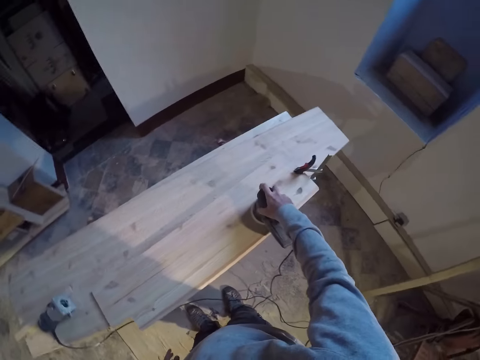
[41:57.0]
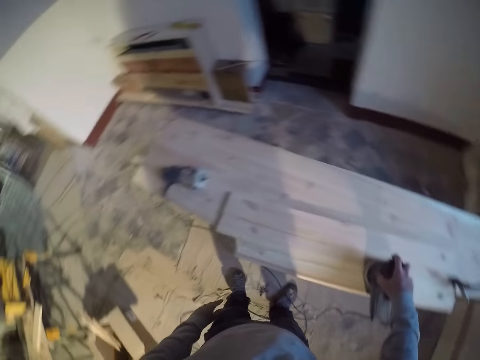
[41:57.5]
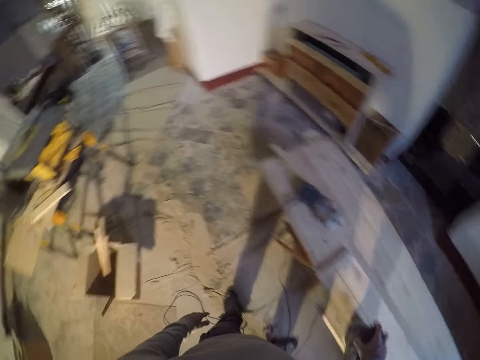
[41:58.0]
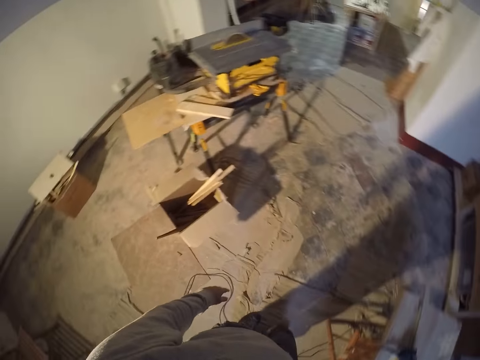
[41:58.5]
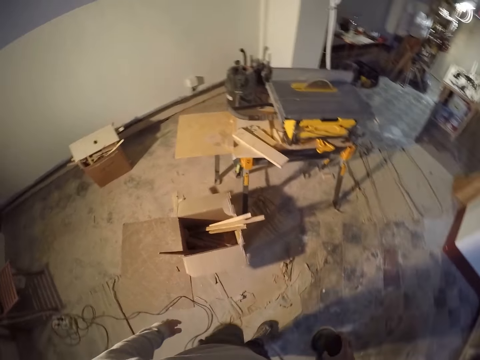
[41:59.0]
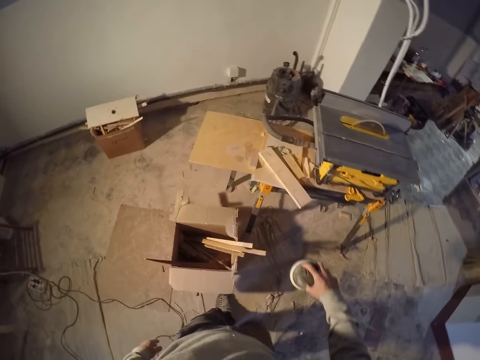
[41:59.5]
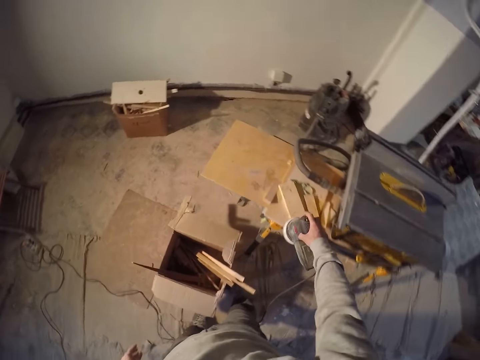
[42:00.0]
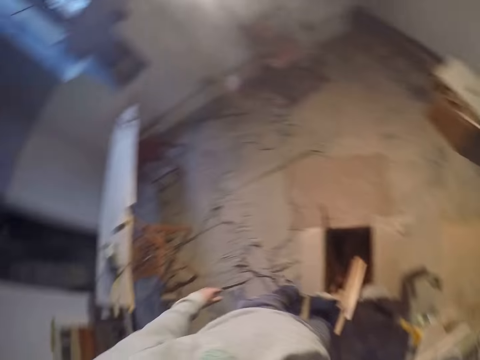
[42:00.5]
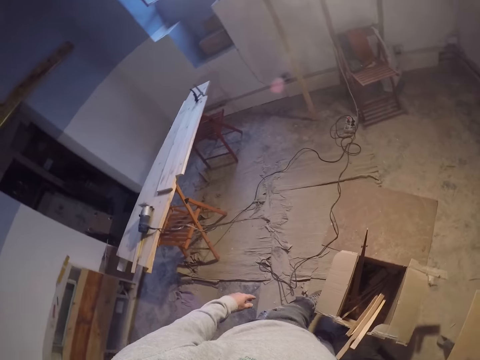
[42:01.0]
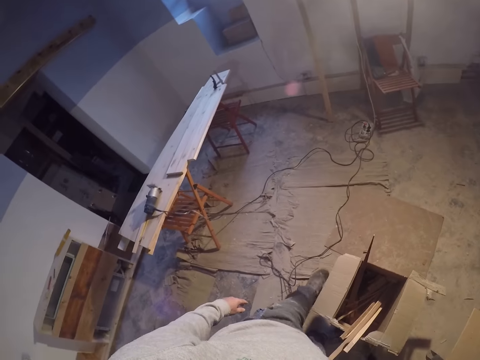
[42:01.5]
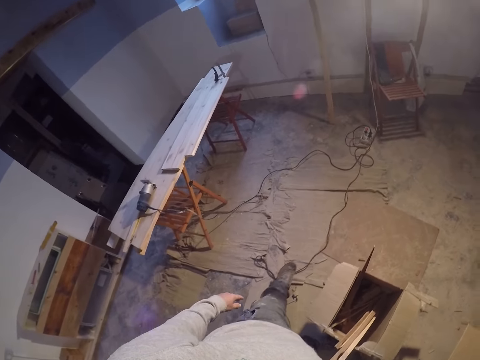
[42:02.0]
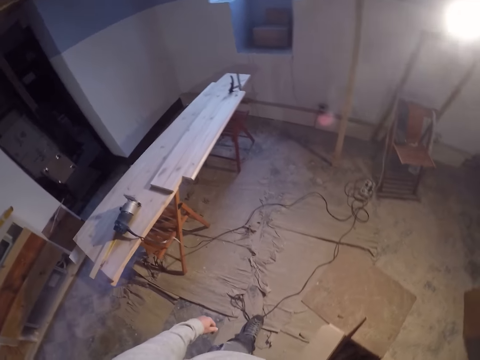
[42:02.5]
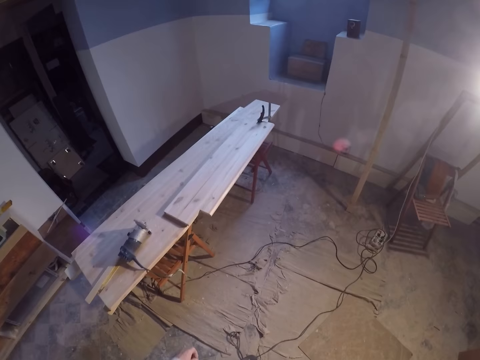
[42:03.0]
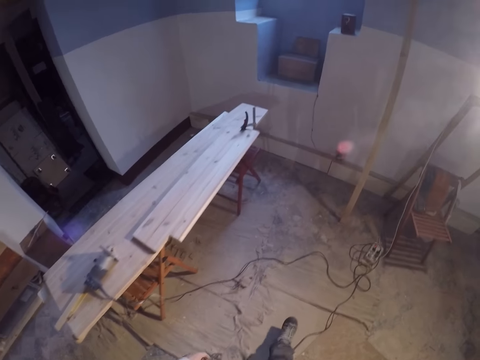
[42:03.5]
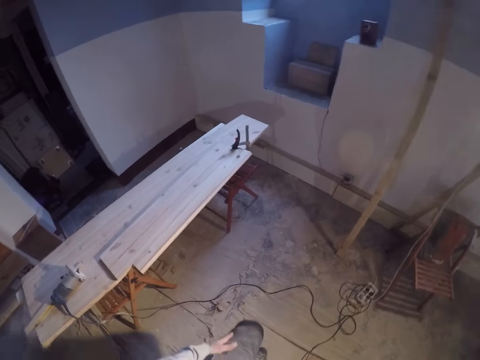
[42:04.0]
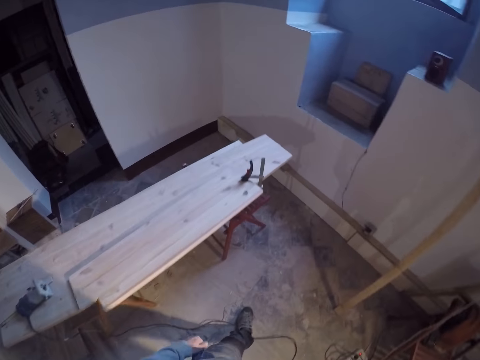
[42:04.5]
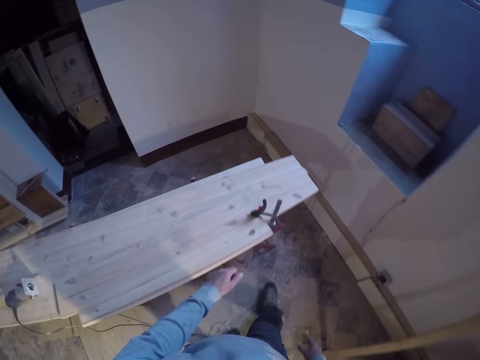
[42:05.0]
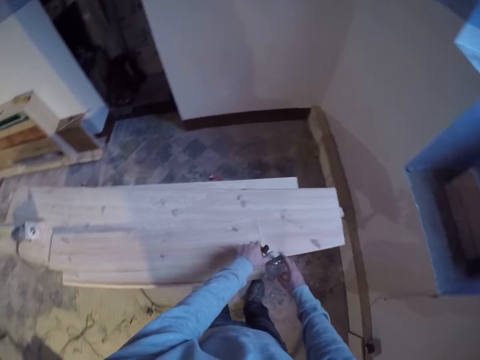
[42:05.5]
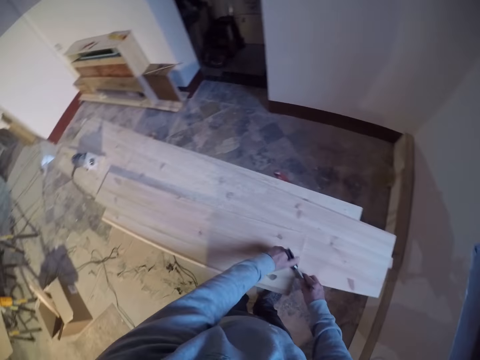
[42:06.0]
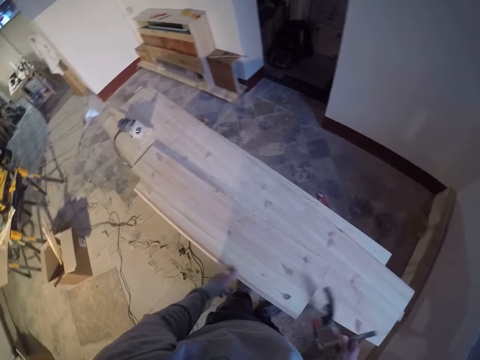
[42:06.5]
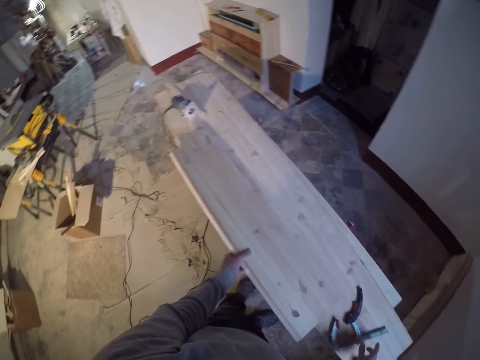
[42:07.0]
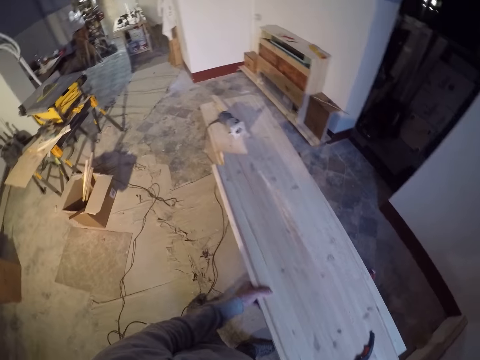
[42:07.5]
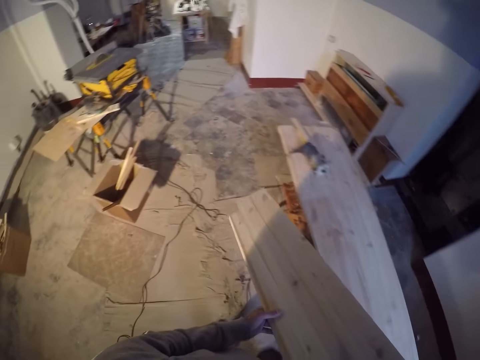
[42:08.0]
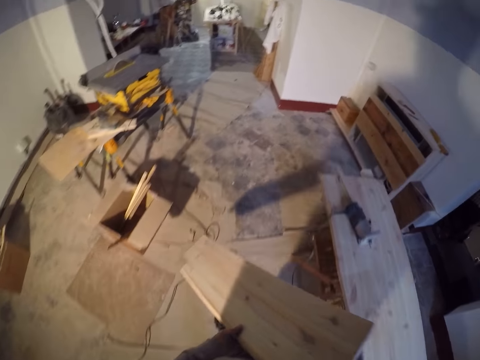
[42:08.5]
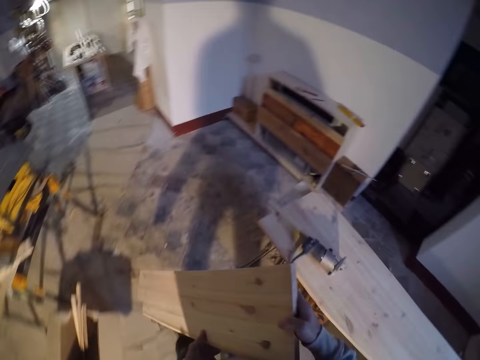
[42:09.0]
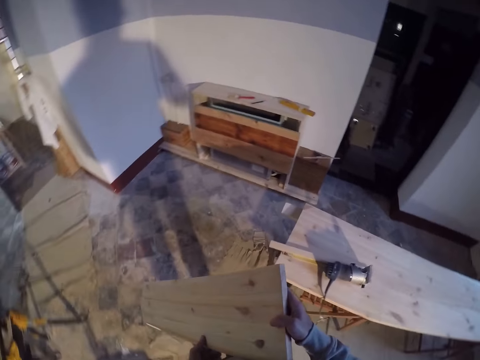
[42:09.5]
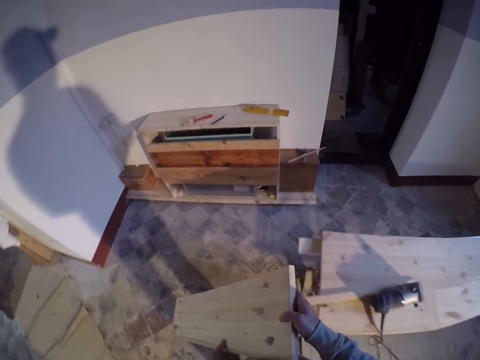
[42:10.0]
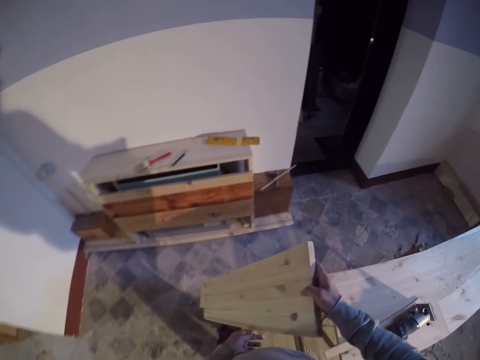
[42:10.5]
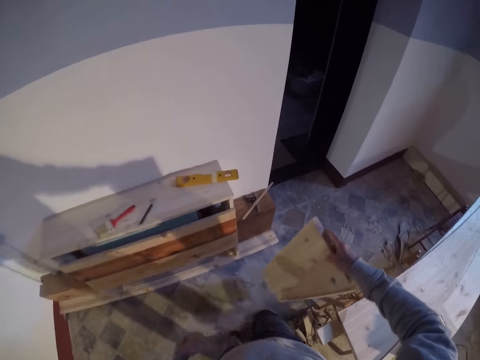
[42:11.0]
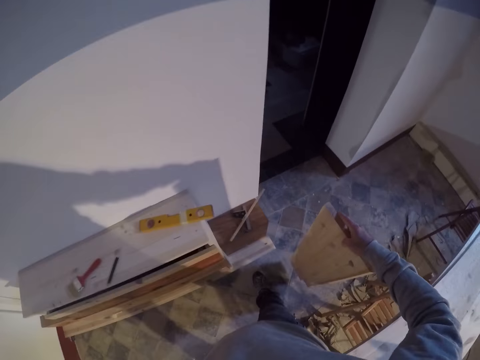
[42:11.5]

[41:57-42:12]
The camera wearer walks. He drops the sanding machine on a table saw with his right hand. He walks. He removes a clamp from the wood with both hands. He drops the clamp on the wood with his right hand. He lifts the wood with his right hand. He carries the wood with both hands. He walks.

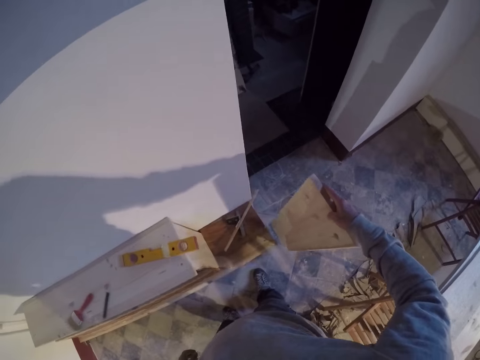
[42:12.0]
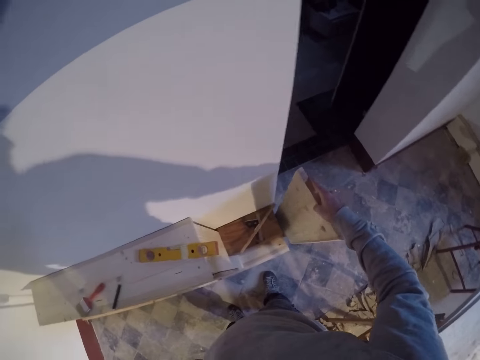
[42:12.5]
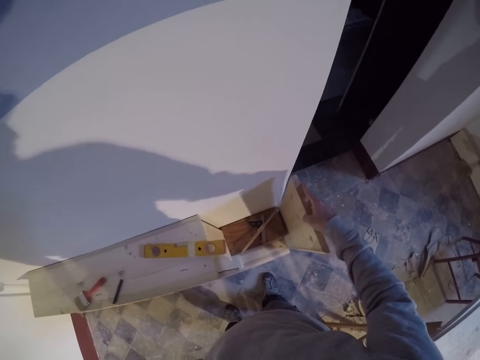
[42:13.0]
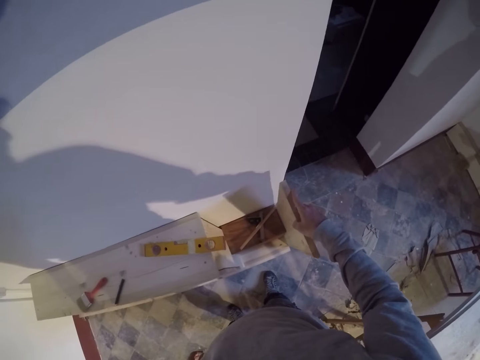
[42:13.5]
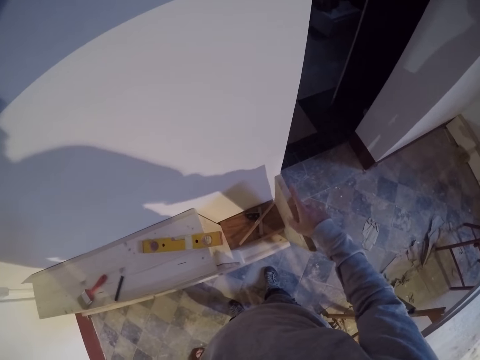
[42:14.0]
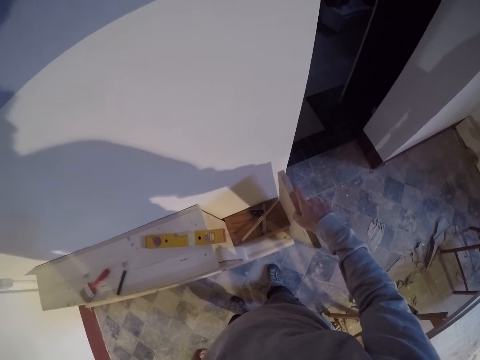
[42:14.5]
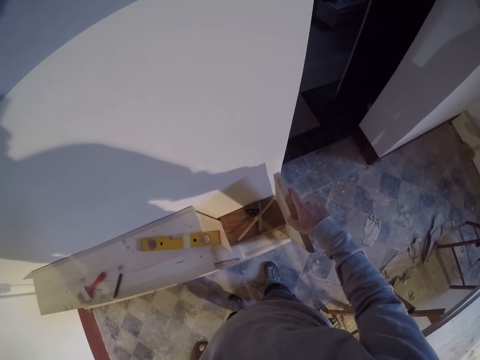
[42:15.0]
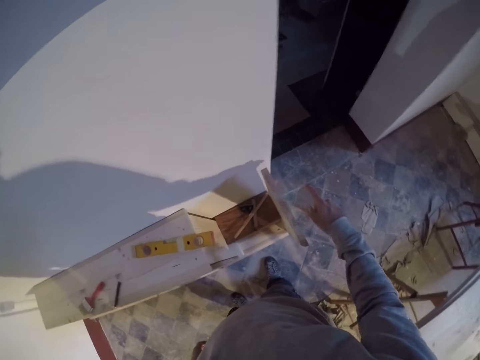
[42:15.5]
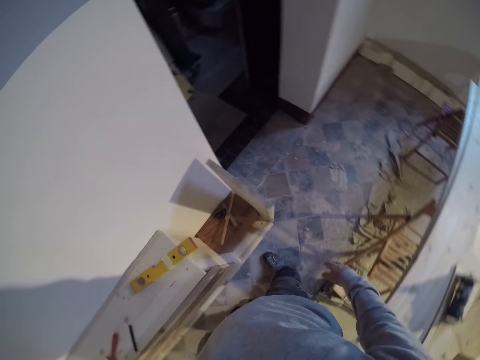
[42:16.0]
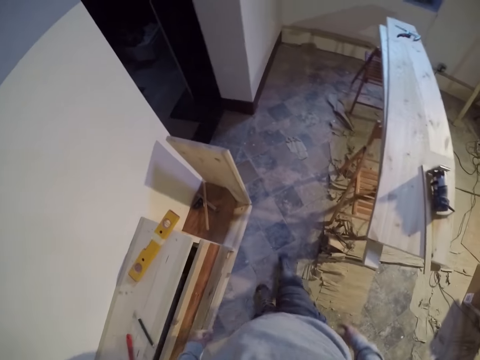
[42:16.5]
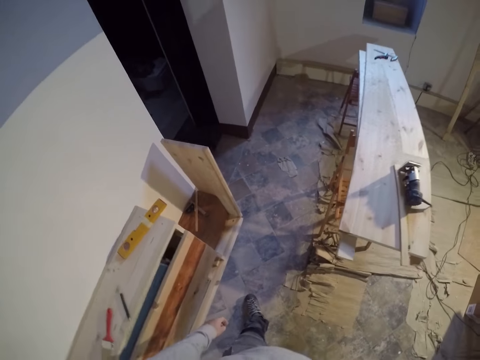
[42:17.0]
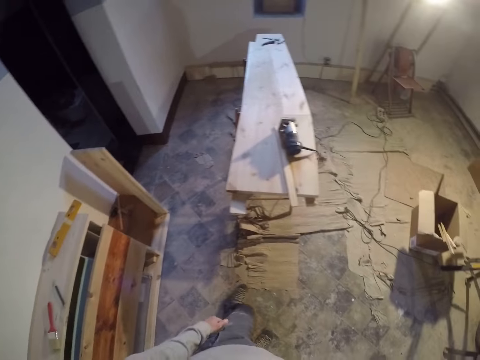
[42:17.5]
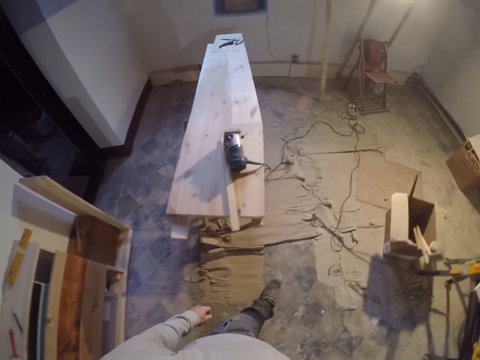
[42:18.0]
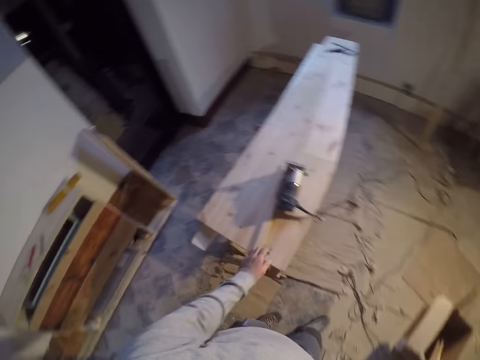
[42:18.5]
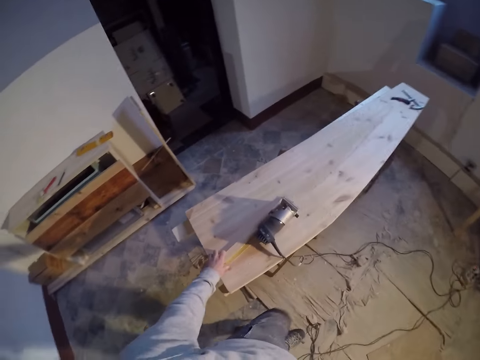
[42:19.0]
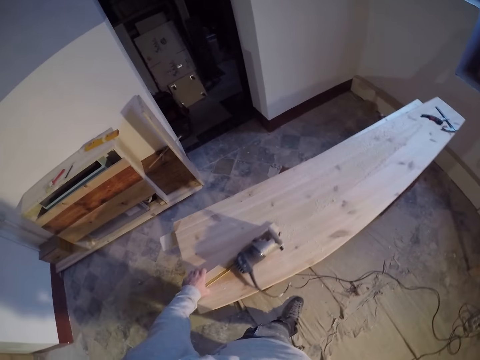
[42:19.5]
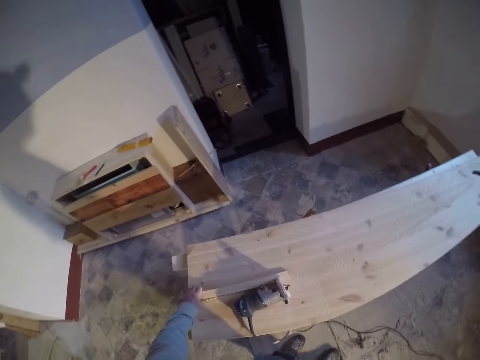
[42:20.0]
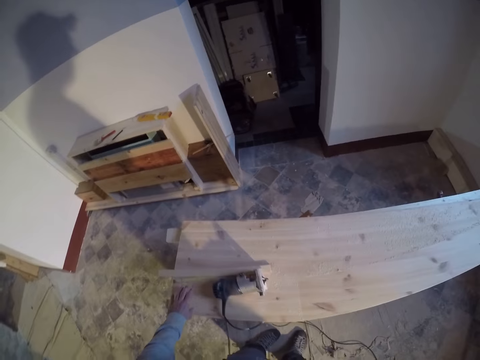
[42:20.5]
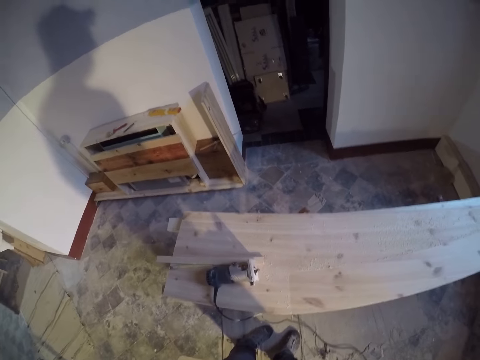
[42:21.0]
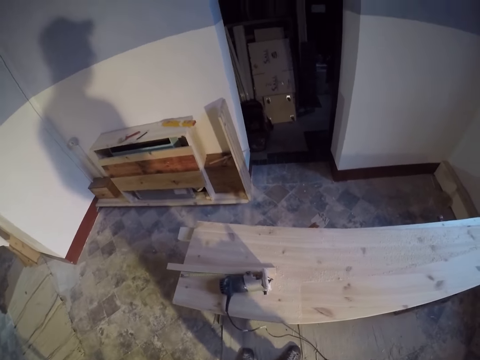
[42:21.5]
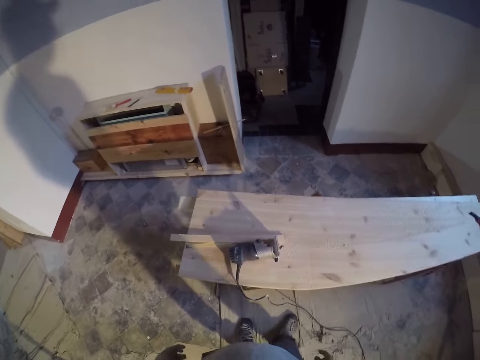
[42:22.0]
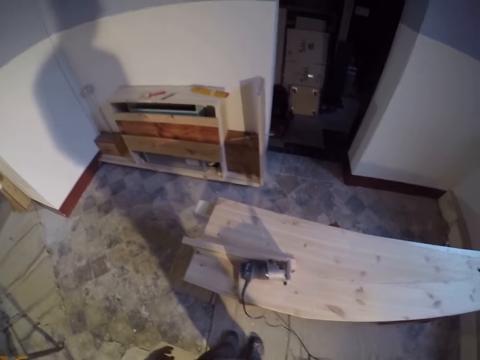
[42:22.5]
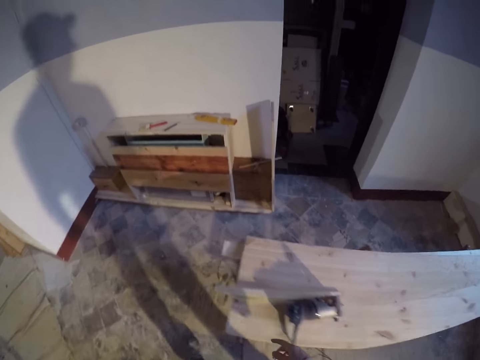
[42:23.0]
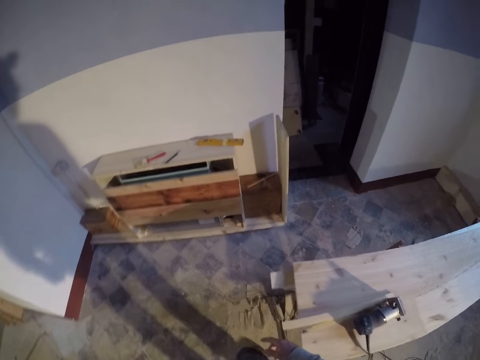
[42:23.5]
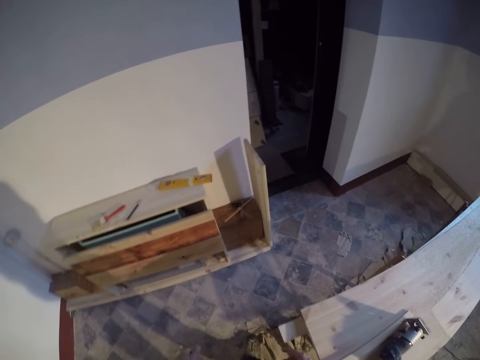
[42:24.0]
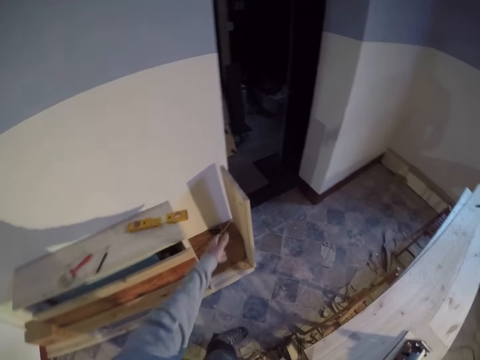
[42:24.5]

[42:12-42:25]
The camera wearer aligns the wood to a shelf on the floor with his right hand. He puts the wood down. He walks. He moves two wood pieces on the wood with his left hand. He picks up the wood. He walks.
